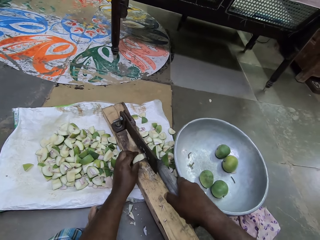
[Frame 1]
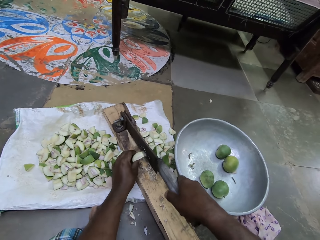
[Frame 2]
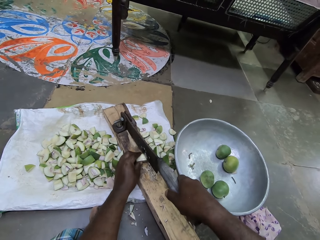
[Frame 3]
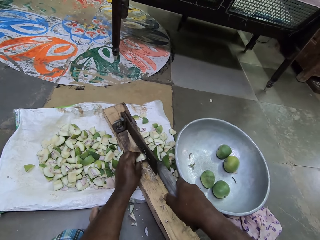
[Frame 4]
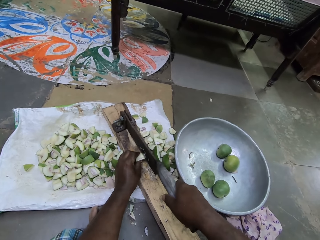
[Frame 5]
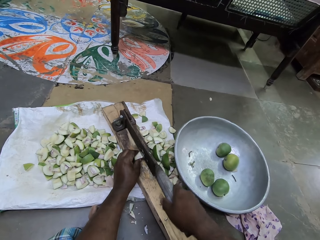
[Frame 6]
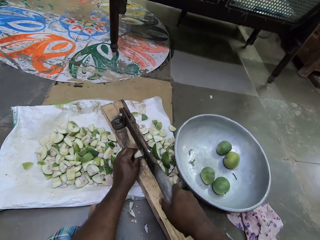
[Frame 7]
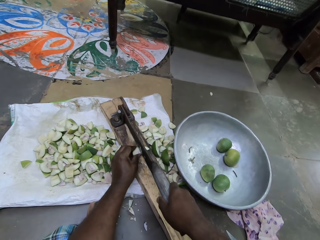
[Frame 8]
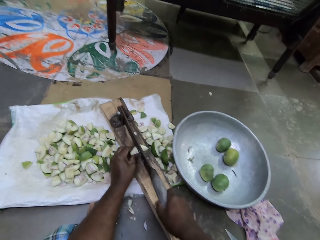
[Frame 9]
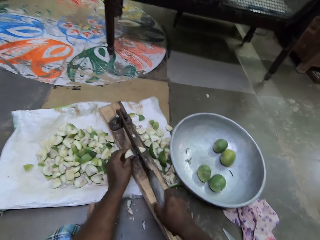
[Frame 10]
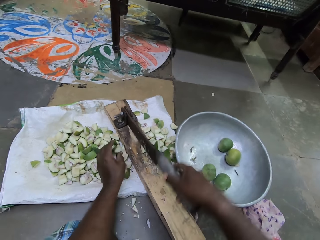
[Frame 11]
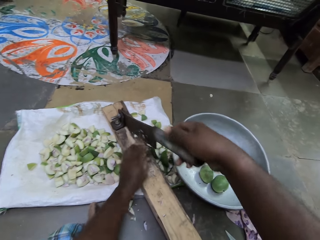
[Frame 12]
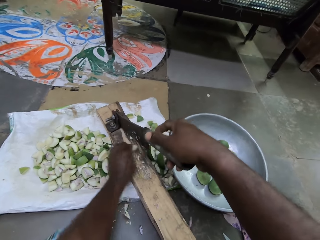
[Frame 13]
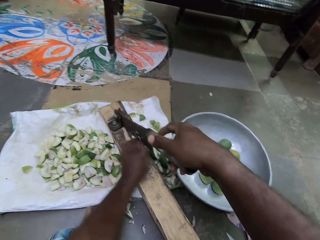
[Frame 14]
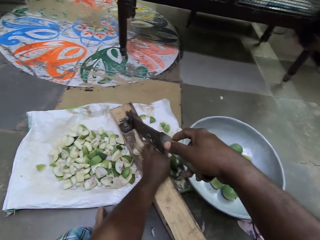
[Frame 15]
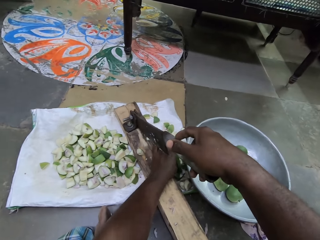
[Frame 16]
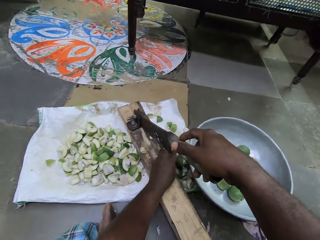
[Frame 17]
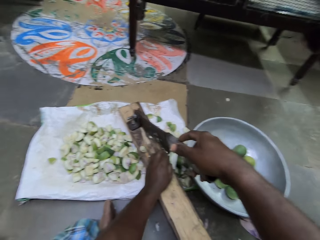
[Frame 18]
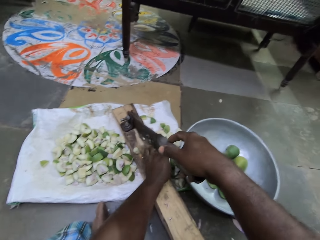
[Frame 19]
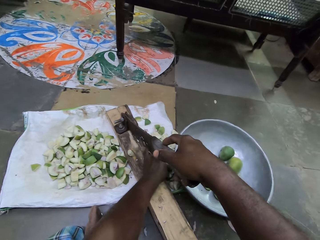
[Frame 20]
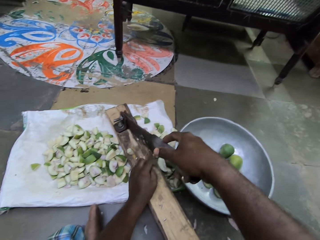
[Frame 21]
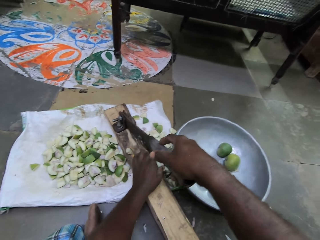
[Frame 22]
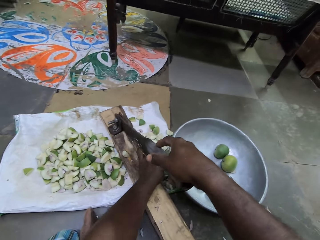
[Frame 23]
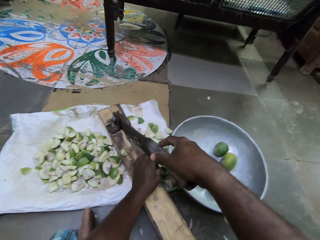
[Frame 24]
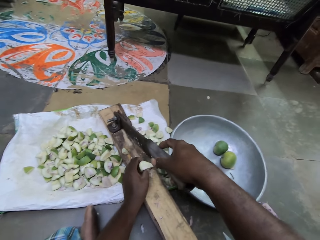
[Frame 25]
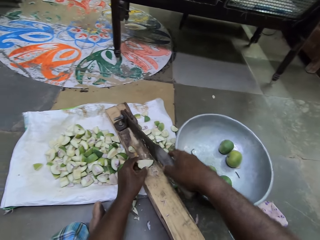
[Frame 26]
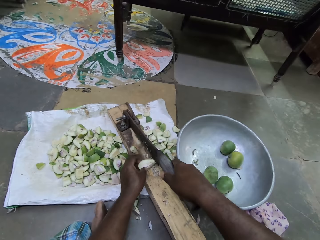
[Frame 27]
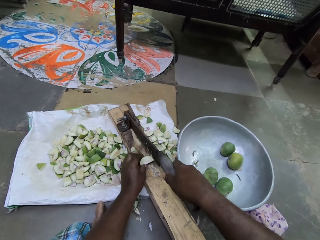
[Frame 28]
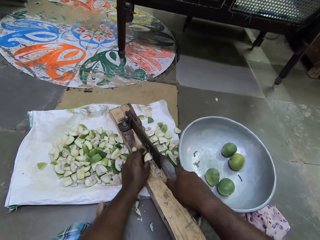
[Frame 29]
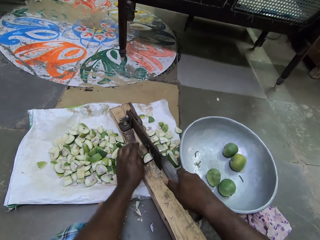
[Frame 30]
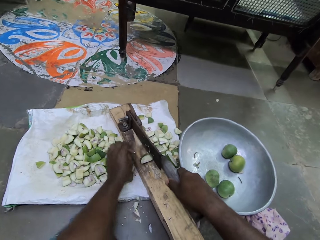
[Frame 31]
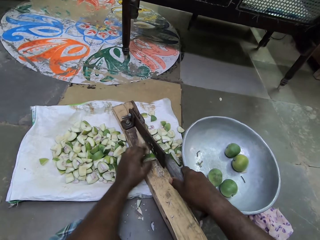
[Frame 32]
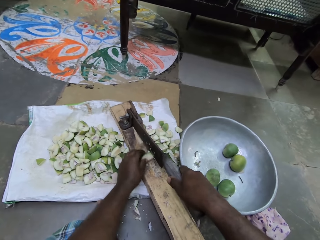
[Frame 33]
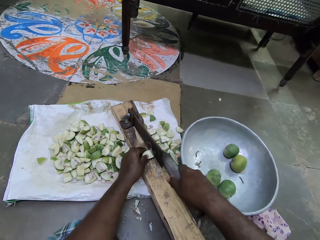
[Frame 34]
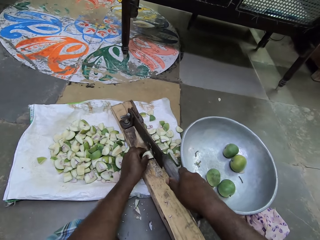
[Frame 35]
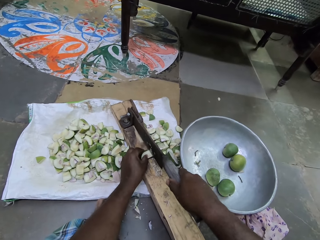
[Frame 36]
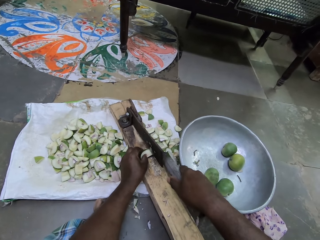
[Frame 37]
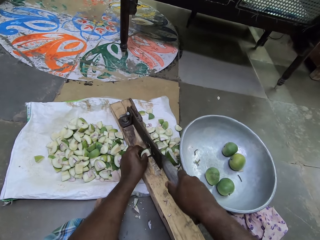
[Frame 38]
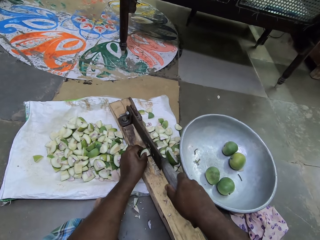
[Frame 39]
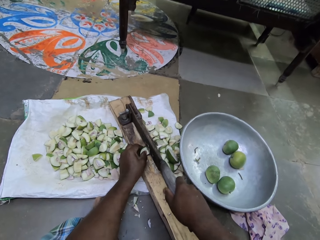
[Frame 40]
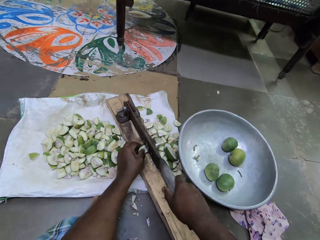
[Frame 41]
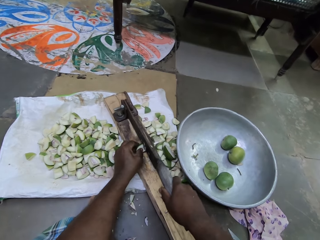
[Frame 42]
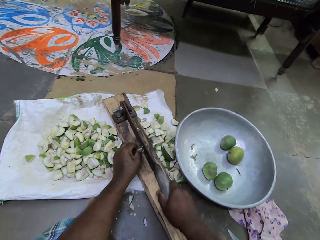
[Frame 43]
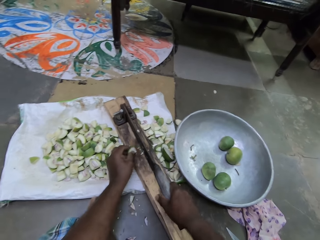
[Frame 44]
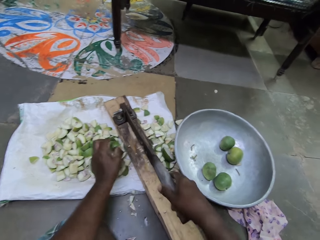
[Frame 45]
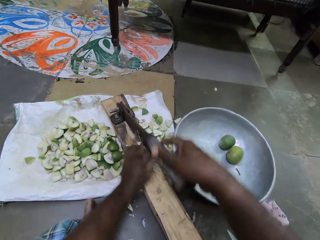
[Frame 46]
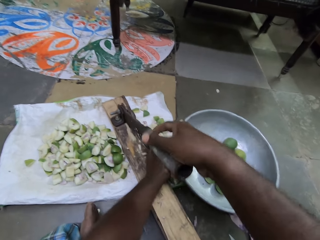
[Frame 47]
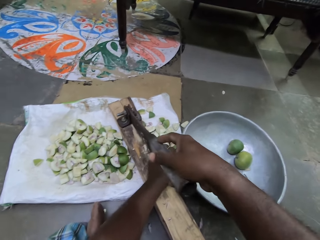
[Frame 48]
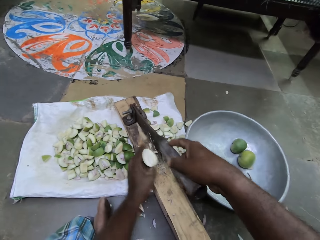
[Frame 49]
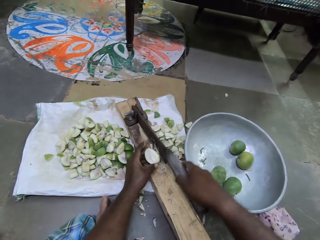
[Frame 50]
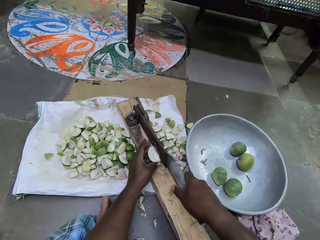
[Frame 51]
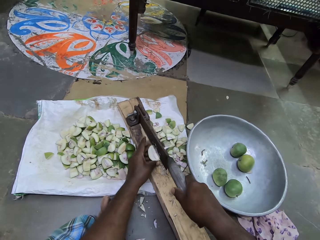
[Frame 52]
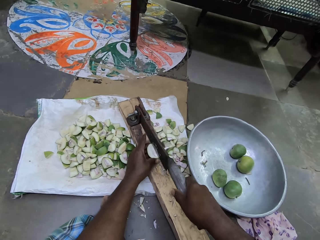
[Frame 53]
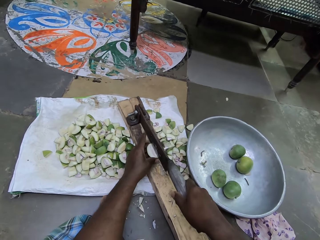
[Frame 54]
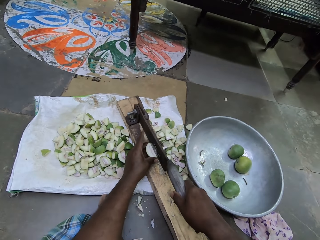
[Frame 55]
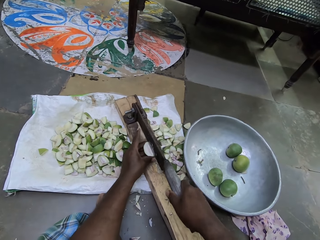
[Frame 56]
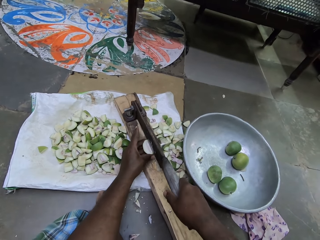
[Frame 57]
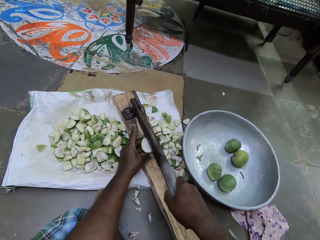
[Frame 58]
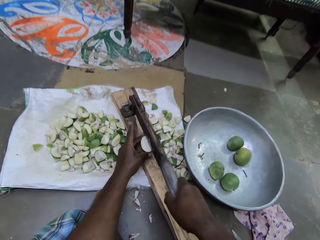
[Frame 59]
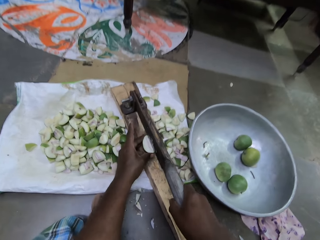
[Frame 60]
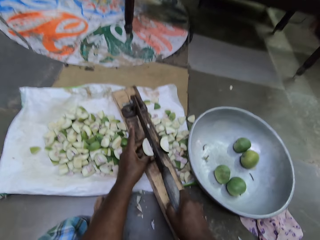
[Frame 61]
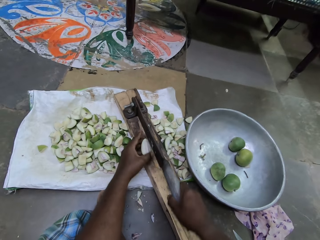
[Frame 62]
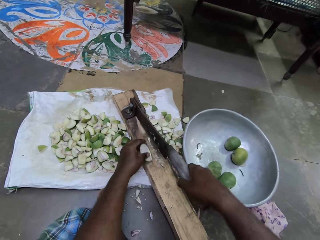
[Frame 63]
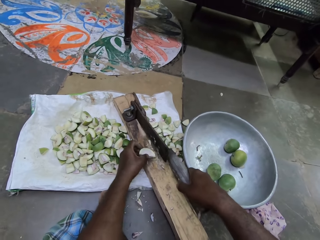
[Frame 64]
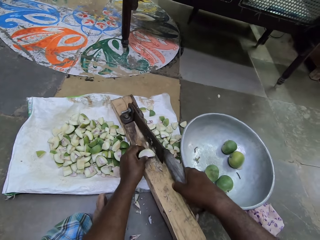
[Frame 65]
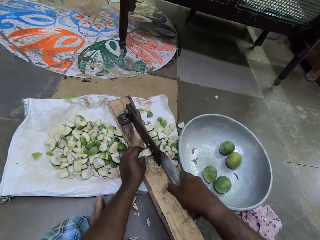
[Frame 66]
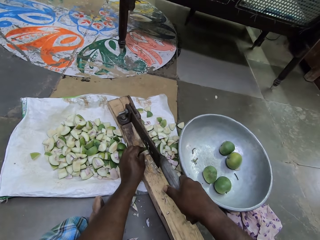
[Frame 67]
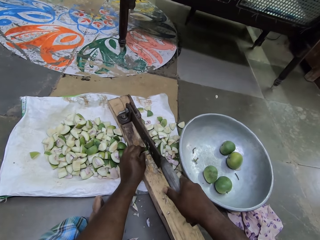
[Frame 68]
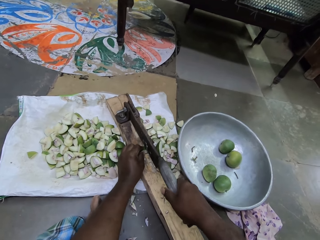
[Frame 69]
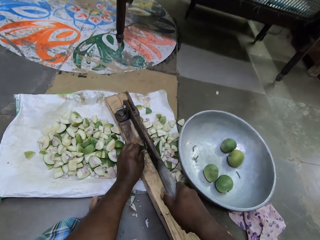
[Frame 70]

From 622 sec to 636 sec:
The camera wearer puts a mango piece with the rest. She removes a cut portion of pear on the clever cutter with her left hand. She pushes the mango piece with her left hand. She picks a cut portion of the pear on the ground with her left hand. She places the cut portion of the pear in her left hand in the clever cutter. She pushes mango pieces with her left hand. She removes a cut portion of pear on the clever cutter with her left hand. She slices the cut portion of the pear in her left hand with the clever cutter with her right hand. She puts the mango piece with the rest. She picks a cut portion of the pear on the ground with her left hand. She places the cut portion of the pear in her left hand in the clever cutter. She slices the cut portion of the pear in her left hand with the clever cutter with her right hand.

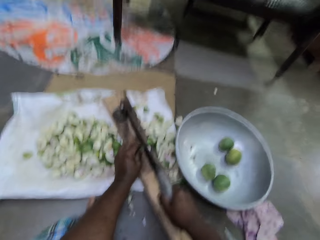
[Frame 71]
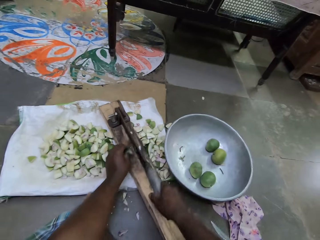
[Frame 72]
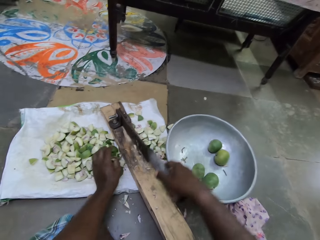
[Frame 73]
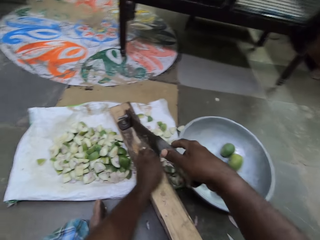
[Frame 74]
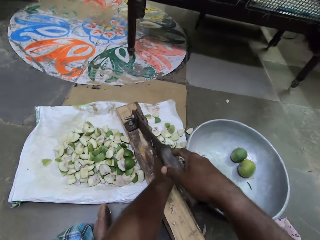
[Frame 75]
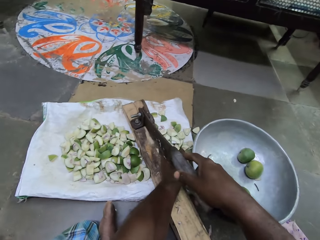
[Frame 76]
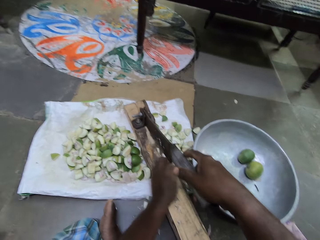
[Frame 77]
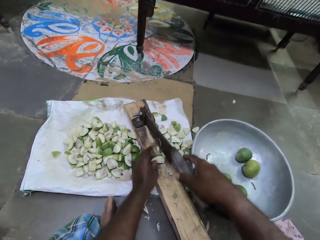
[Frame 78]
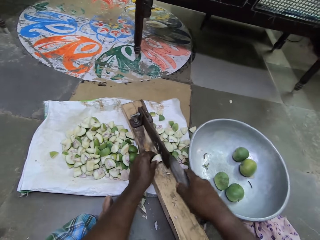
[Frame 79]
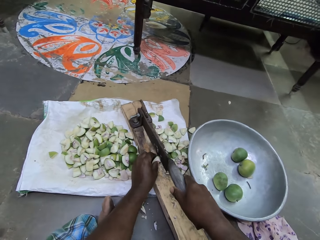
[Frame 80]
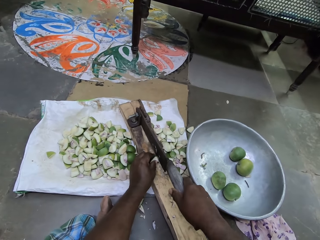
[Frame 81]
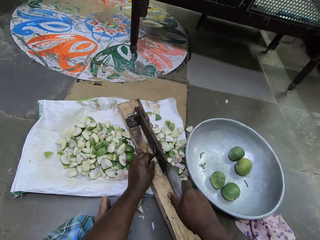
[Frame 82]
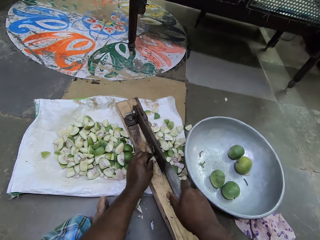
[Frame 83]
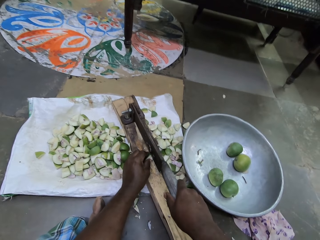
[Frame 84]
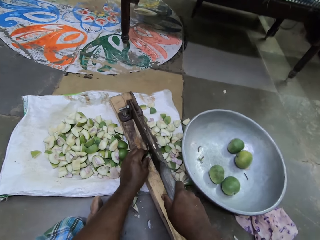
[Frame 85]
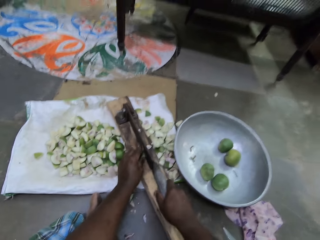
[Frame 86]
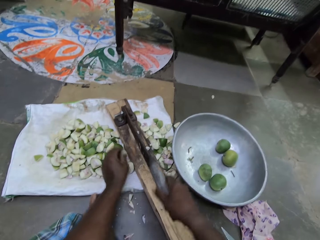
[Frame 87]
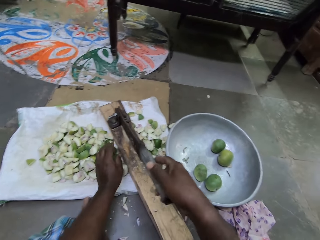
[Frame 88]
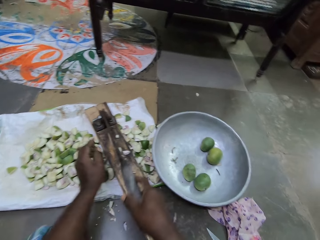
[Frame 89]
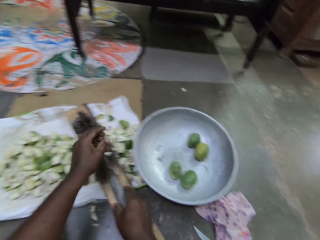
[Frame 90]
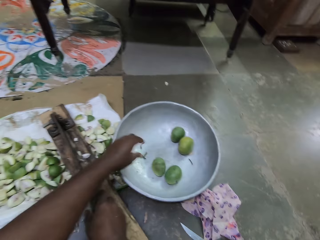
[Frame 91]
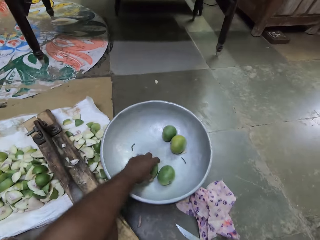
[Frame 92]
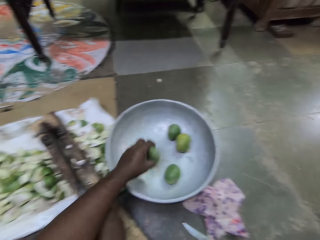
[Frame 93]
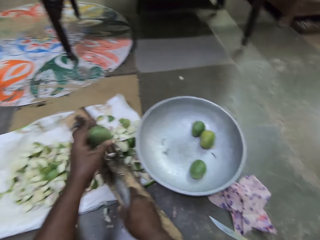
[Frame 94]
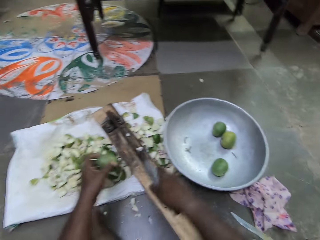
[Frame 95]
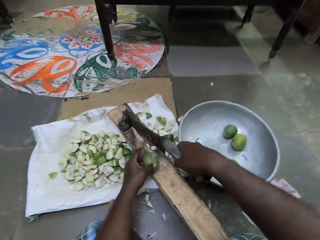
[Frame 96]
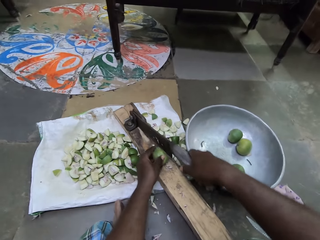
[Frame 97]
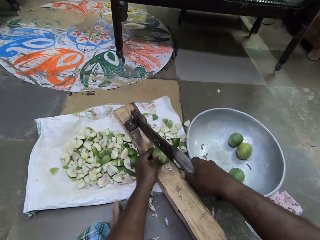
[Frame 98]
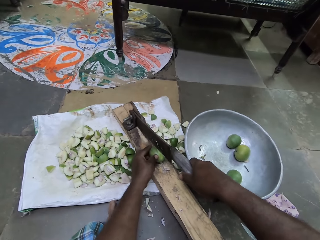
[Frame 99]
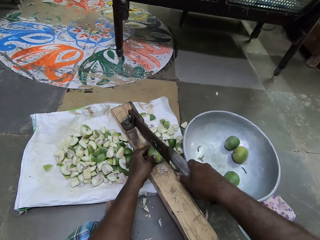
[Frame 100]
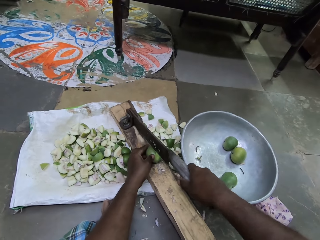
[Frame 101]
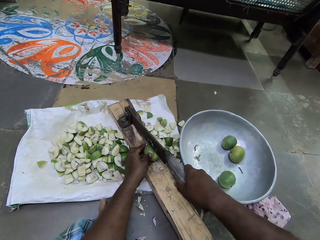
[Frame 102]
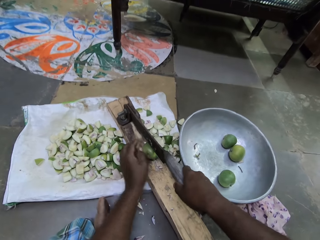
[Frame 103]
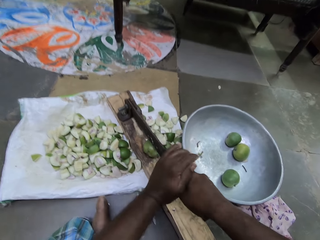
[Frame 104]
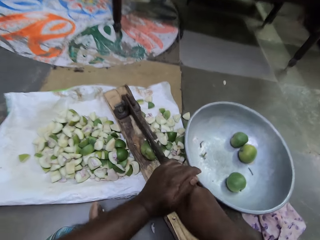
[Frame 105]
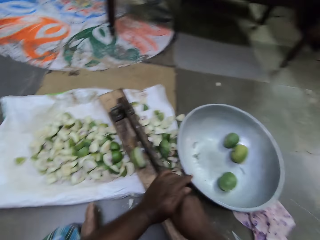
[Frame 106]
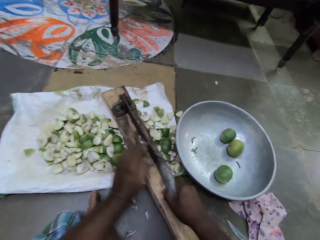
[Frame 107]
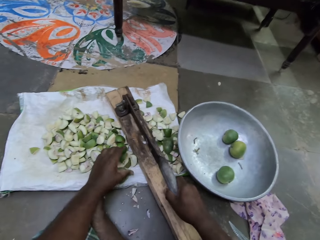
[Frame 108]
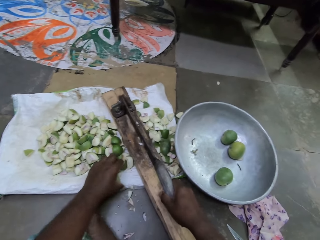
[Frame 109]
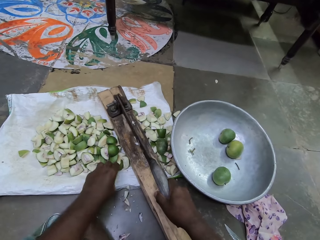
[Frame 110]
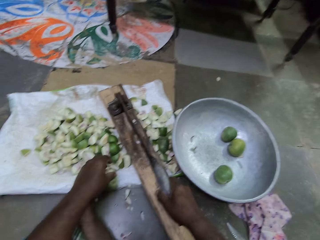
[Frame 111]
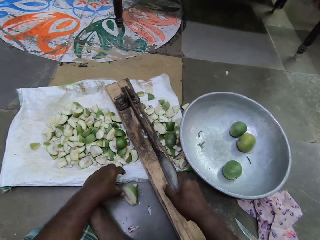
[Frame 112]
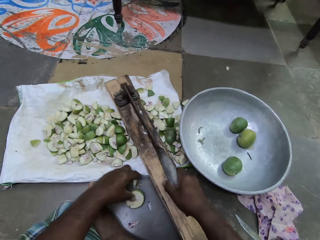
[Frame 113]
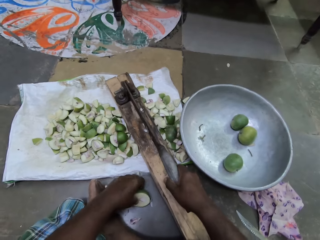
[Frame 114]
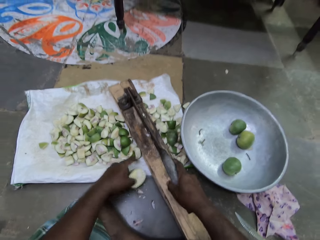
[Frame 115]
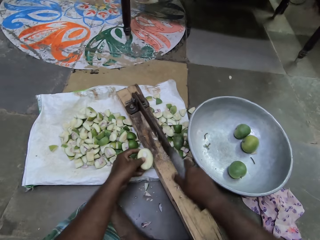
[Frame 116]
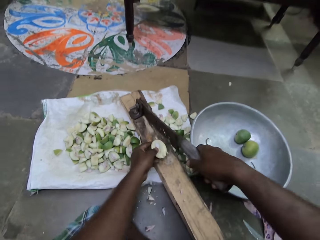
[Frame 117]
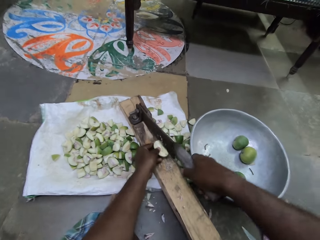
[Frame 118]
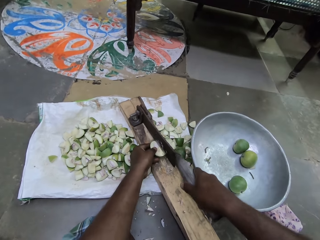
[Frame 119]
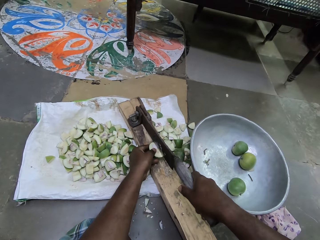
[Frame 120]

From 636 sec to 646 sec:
The camera wearer puts a mango piece with the rest. She picks a cut portion of the pear on the ground with her left hand. She places the cut portion of the pear in her left hand in the clever cutter. She slices the cut portion of the pear in her left hand with the clever cutter with her right hand. She puts the mango piece with the rest. She picks a pear in the container on the ground with her left hand. She places the pear in the clever cutter with her left hand. She slices the pear with the clever cutter with both hands. She picks a cut portion of the pear on the ground with her left hand. She places the cut portion of the pear in her left hand in the clever cutter.
